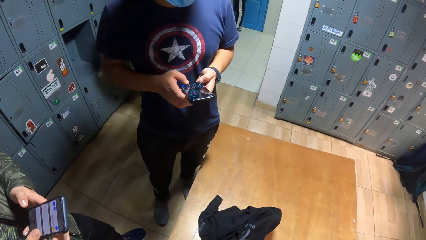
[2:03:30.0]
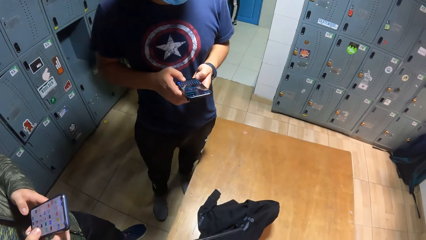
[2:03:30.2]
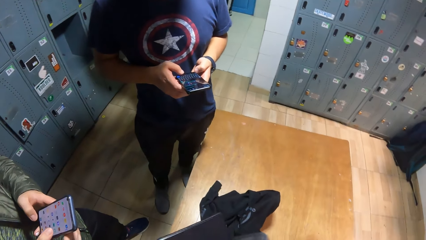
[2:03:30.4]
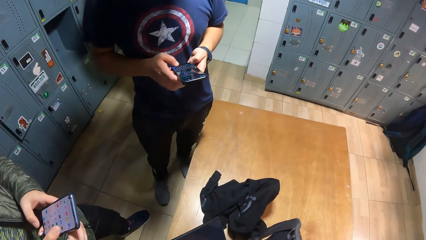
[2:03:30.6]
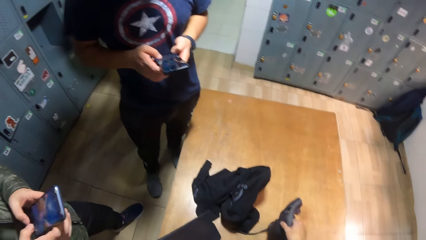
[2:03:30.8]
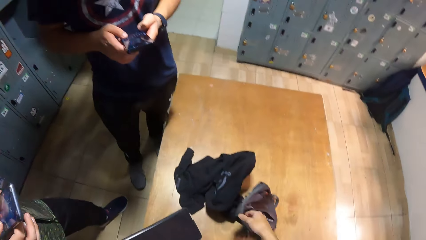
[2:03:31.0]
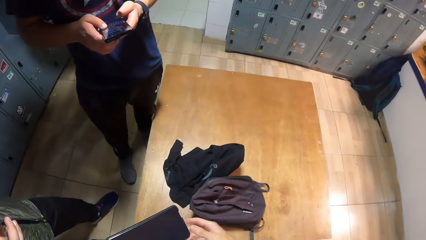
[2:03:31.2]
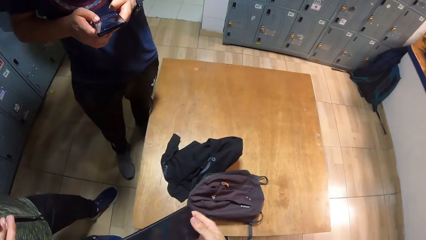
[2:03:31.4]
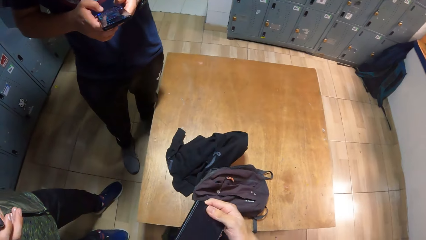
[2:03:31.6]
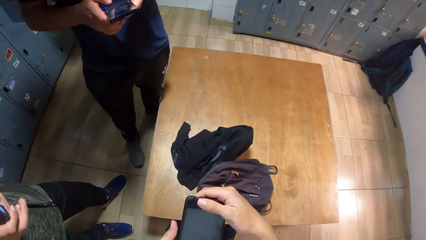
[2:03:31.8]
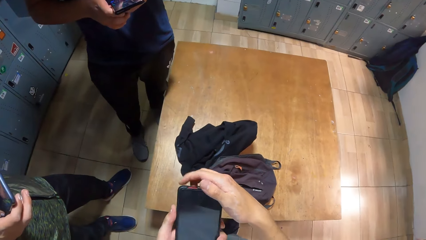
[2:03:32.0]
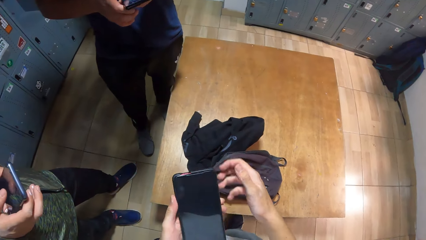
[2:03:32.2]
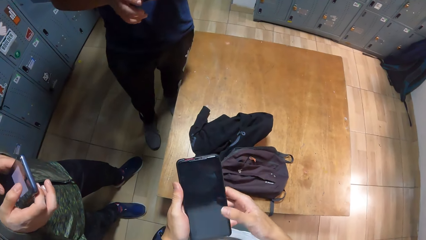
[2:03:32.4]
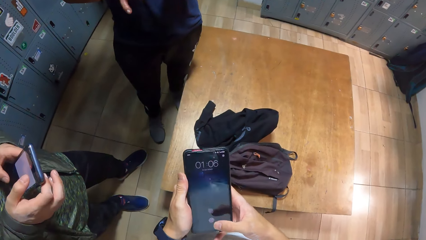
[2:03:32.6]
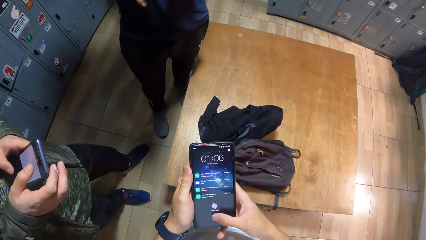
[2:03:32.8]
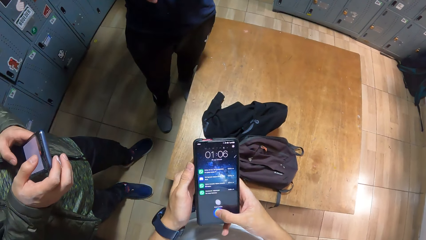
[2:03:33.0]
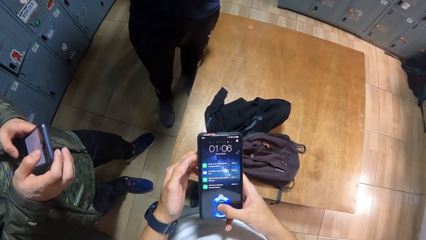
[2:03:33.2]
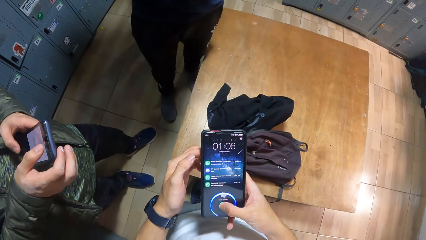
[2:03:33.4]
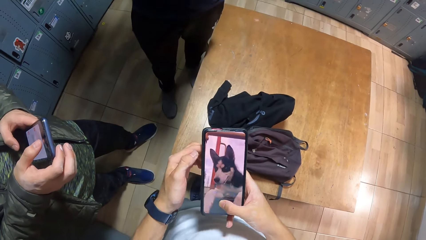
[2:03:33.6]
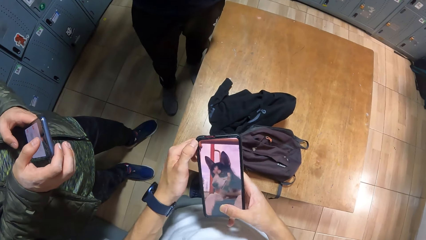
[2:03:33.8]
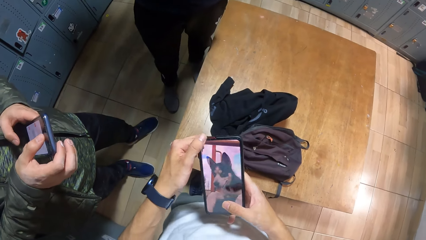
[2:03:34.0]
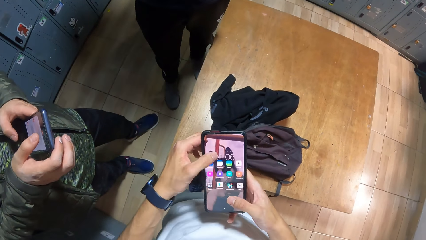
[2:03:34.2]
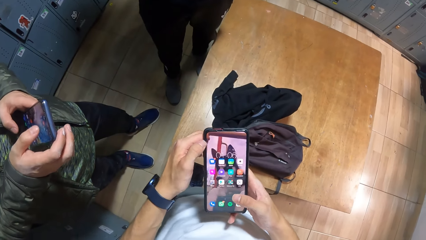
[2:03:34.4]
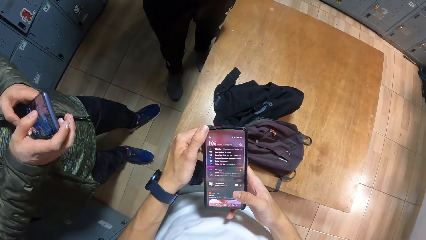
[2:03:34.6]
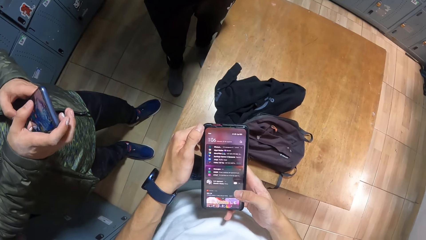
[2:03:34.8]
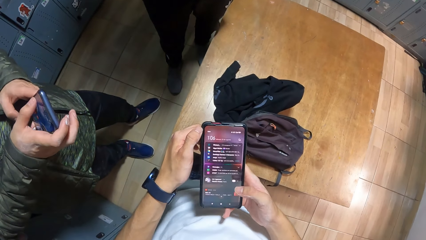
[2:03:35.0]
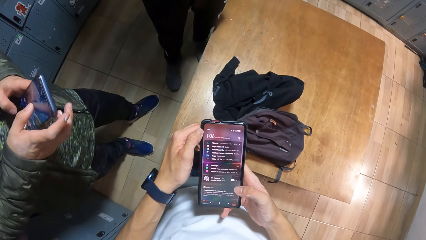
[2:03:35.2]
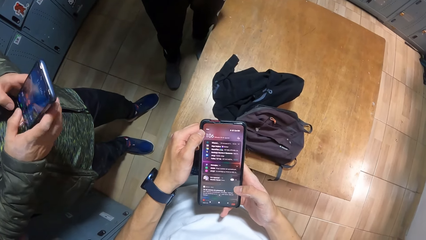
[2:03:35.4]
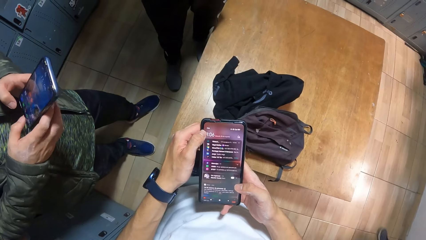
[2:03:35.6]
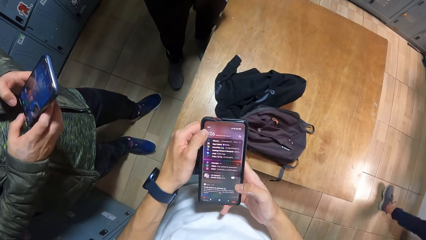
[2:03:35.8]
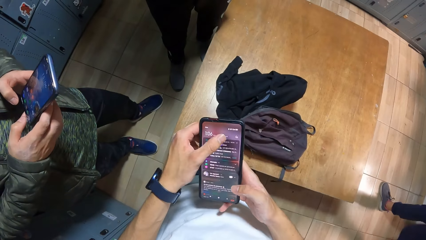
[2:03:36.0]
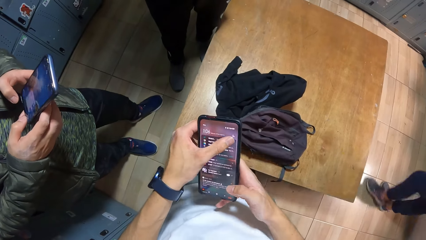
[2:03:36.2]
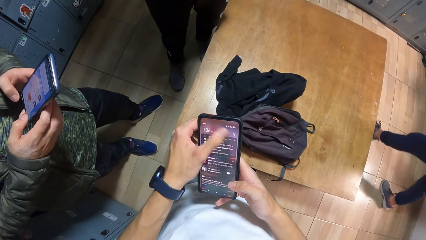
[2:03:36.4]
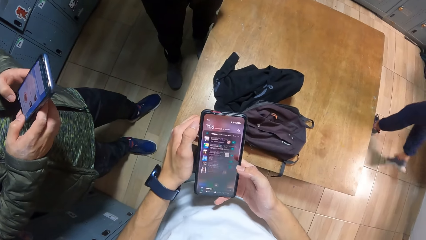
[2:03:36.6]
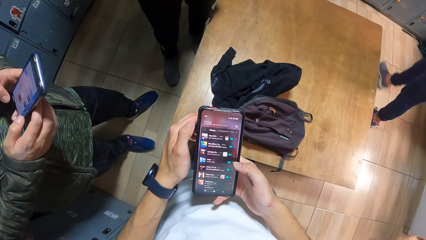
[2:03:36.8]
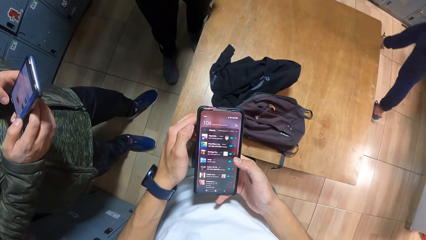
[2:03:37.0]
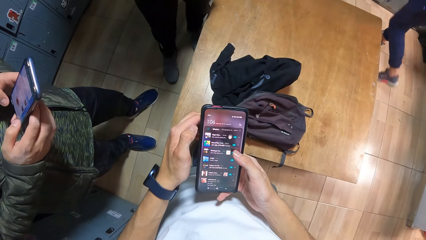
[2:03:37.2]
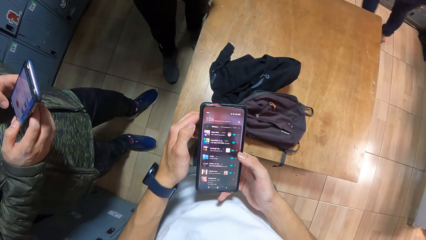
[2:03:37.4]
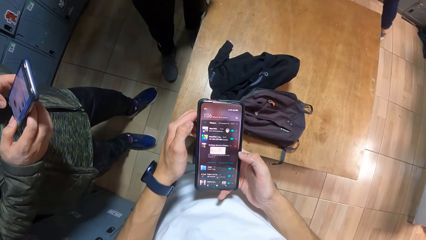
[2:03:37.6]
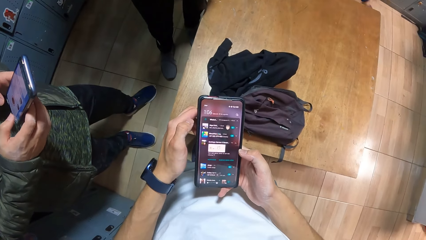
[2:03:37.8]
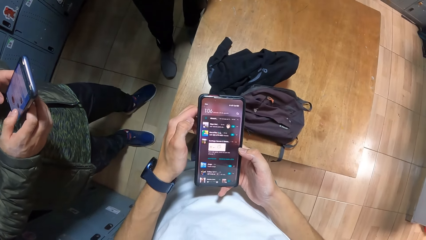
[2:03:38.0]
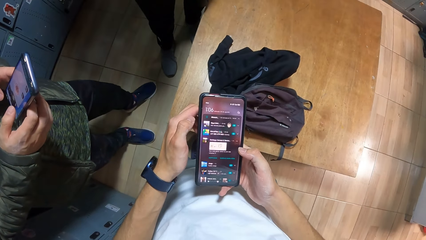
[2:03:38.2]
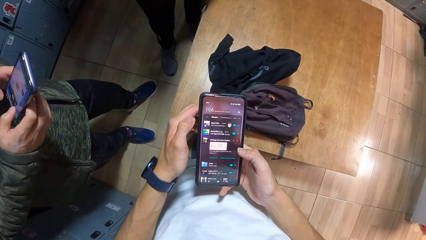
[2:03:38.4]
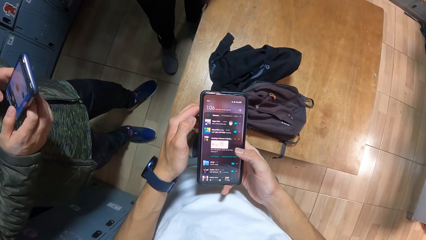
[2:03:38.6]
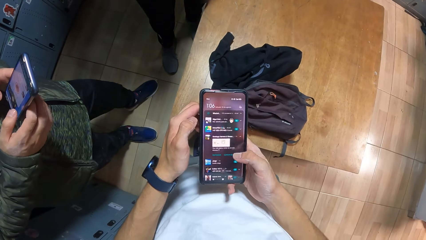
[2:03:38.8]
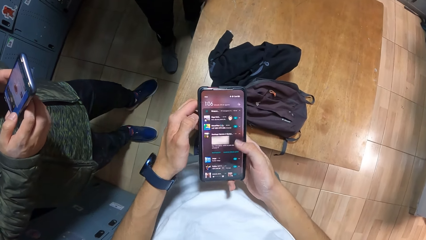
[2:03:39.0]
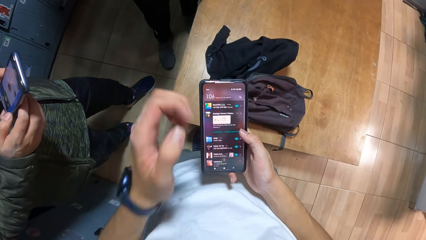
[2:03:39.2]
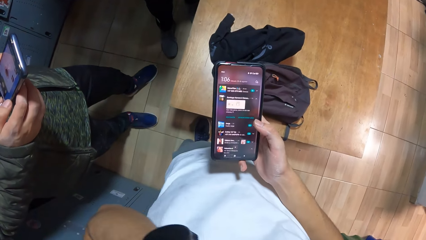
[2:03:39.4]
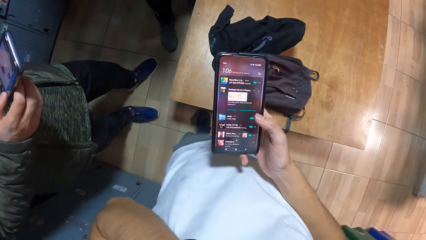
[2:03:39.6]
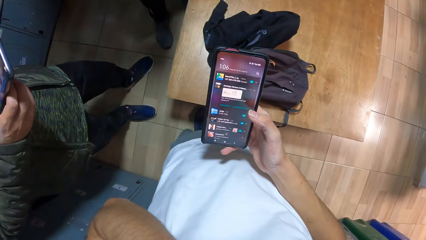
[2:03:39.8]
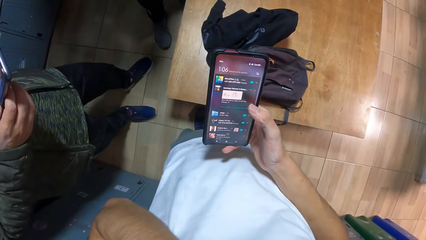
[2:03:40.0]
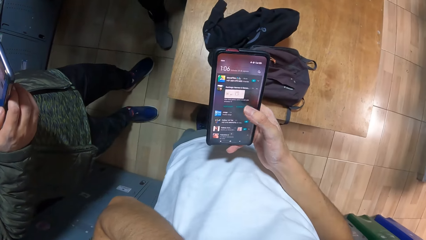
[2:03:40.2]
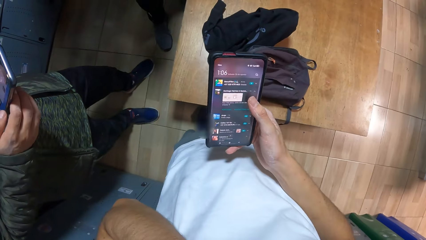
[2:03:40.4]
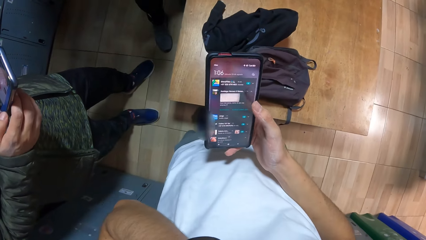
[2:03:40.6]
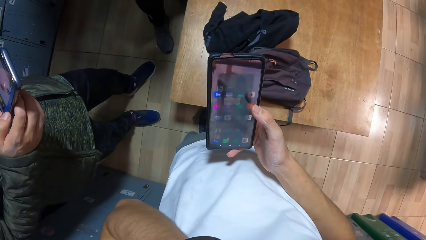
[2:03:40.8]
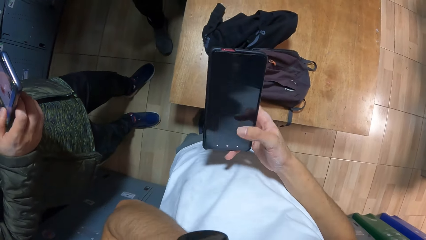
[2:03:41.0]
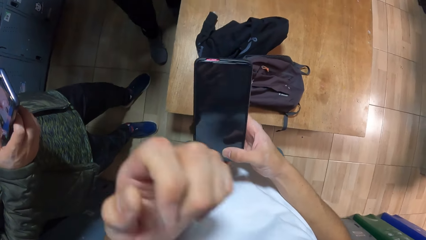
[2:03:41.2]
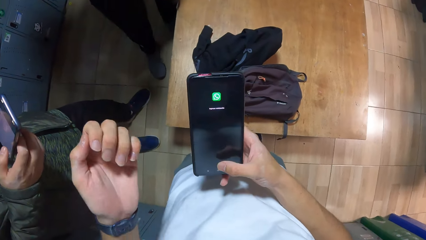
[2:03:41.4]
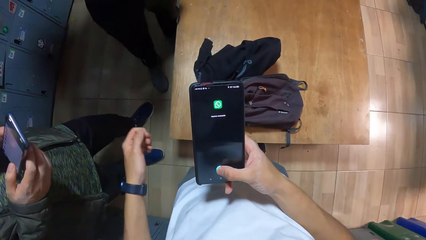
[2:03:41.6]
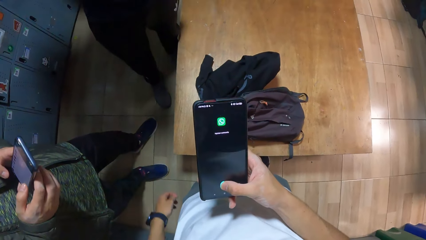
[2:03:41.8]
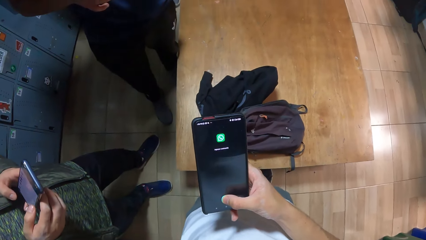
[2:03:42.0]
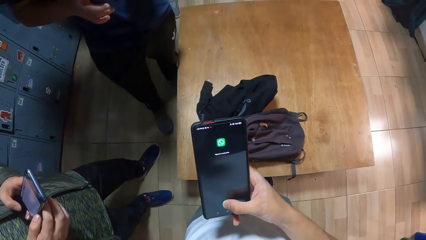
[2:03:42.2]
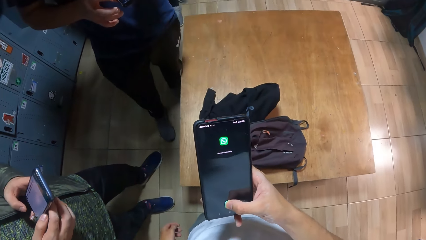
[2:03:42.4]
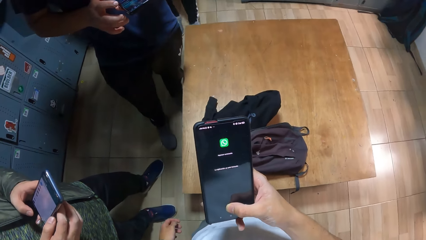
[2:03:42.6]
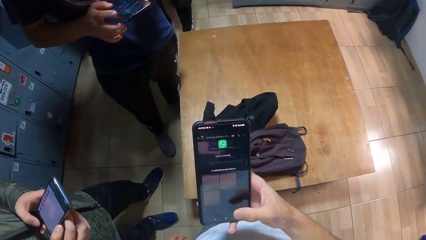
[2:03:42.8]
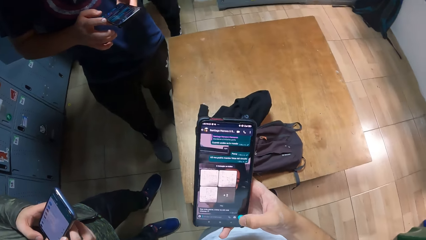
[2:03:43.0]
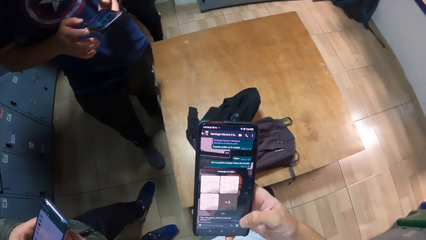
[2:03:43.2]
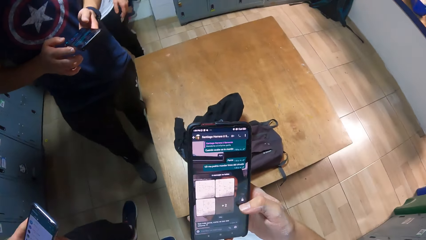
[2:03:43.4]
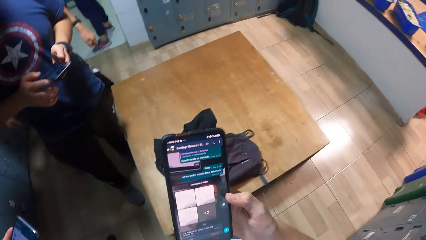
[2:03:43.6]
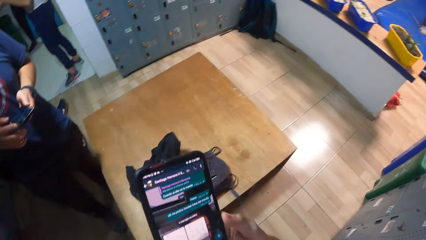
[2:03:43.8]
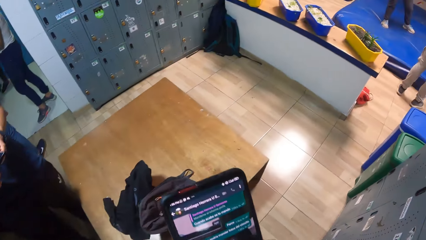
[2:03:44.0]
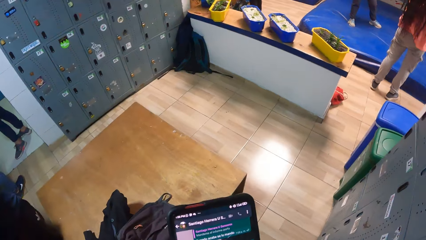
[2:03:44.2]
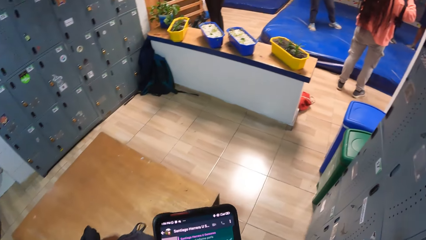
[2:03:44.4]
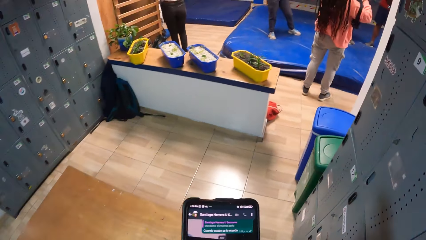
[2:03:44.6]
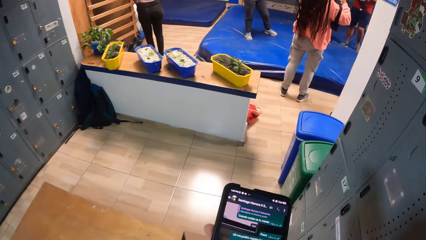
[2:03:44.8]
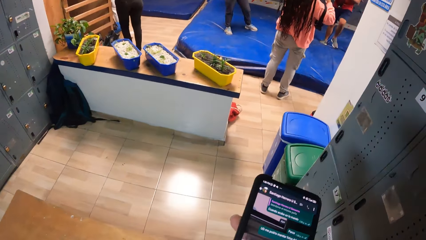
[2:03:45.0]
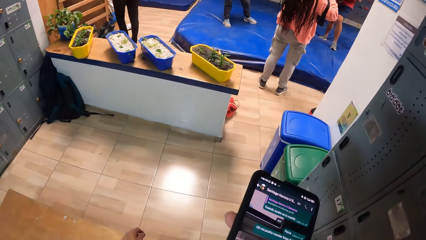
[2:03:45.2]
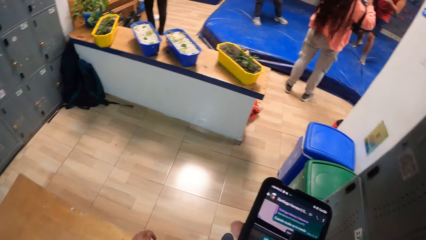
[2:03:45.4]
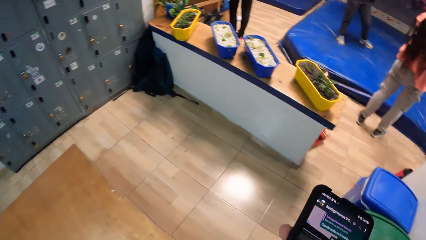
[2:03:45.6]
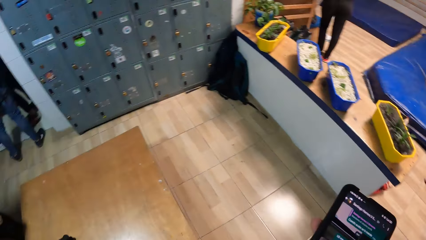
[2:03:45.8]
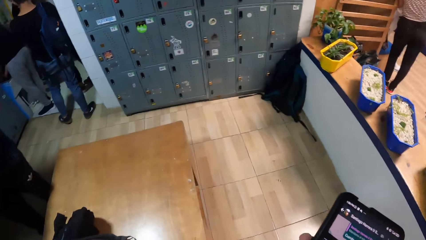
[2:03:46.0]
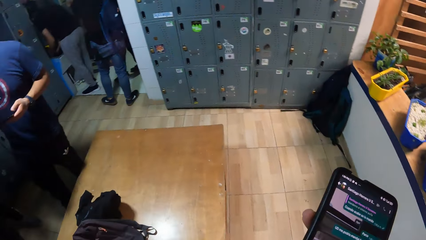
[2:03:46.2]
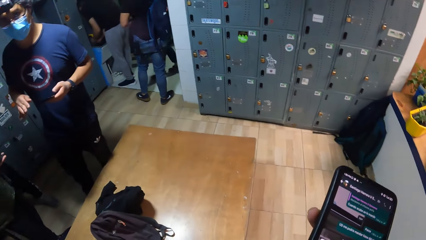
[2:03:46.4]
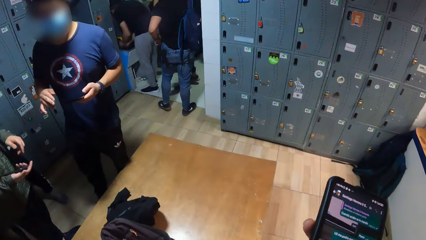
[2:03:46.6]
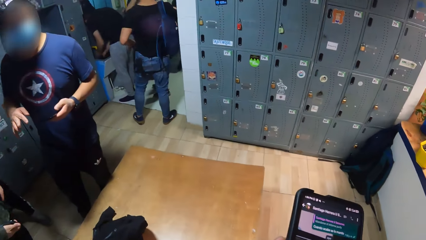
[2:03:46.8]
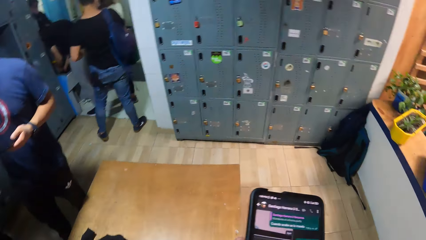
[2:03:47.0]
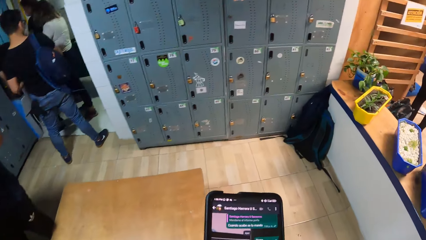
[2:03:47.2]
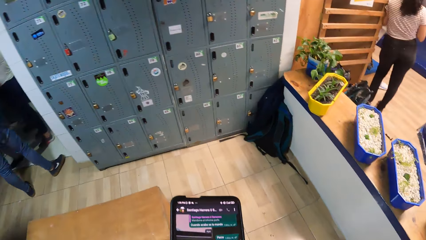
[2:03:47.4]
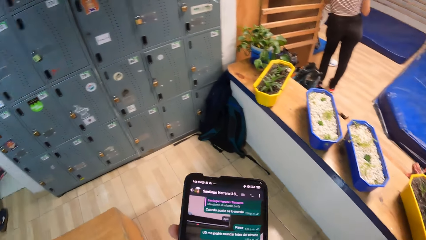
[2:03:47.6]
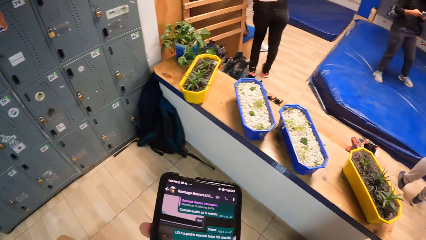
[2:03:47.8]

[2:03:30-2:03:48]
The camera wearer drops the bag on the bench with his right hand. He presses the phone with both hands. A man operates the phone. The camera wearer presses the phone with his right hand. He moves the hand. He steps forward.
